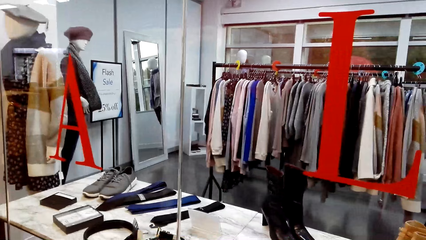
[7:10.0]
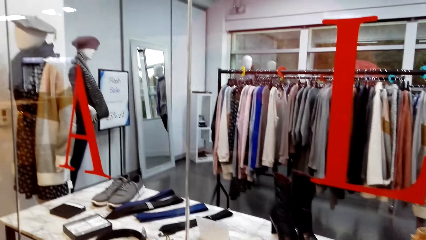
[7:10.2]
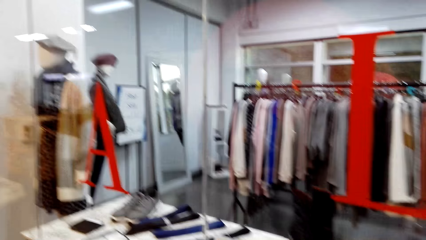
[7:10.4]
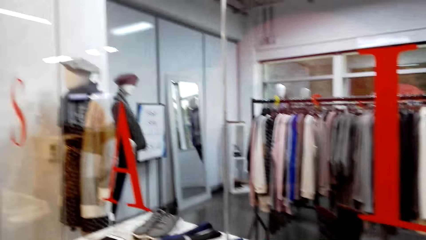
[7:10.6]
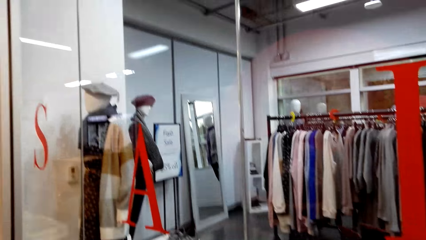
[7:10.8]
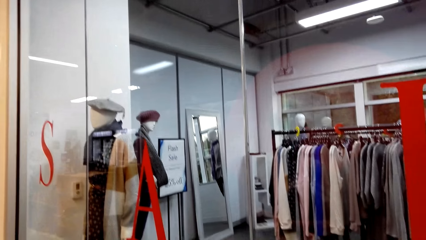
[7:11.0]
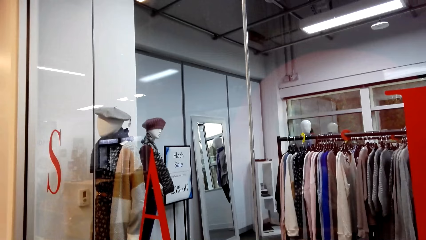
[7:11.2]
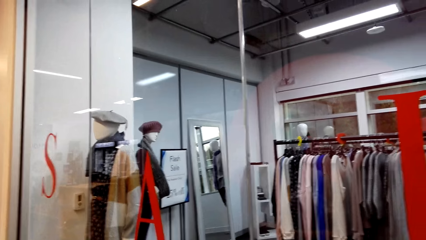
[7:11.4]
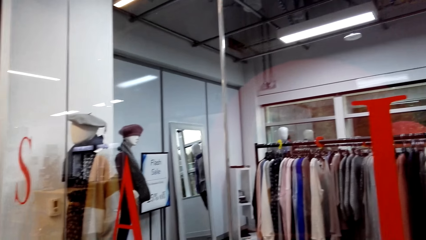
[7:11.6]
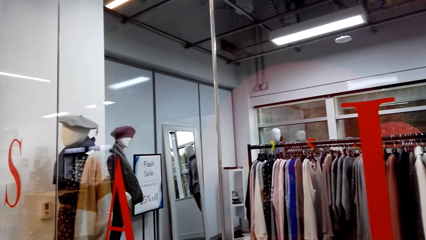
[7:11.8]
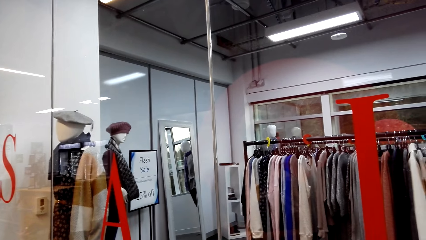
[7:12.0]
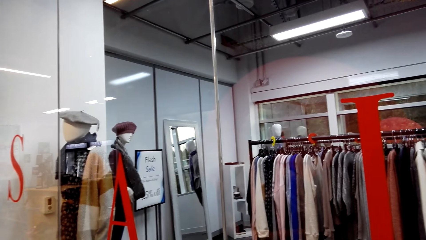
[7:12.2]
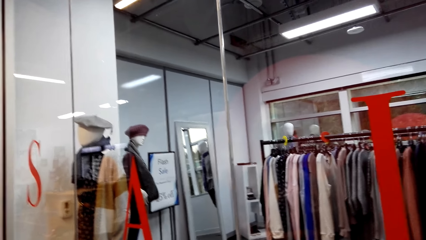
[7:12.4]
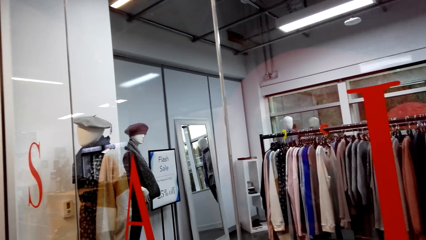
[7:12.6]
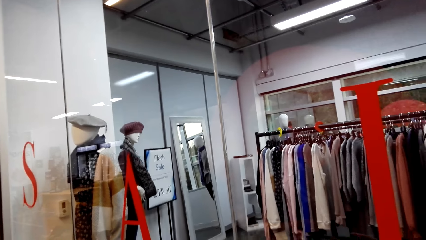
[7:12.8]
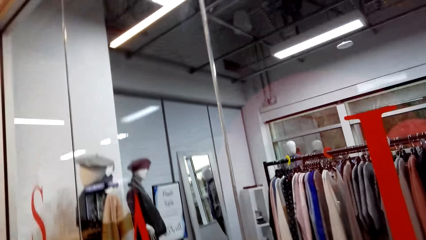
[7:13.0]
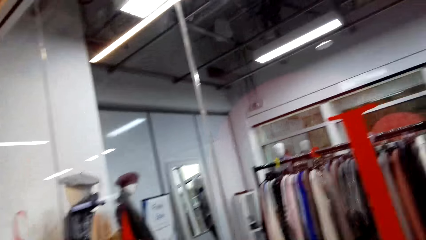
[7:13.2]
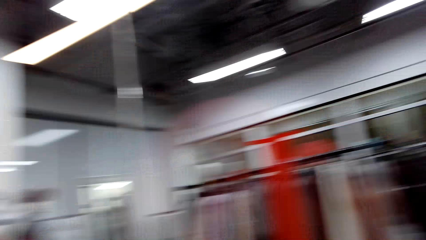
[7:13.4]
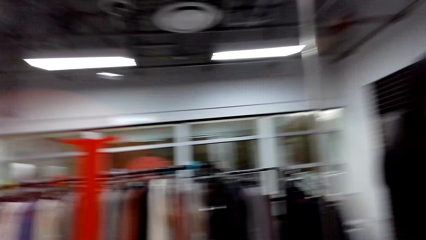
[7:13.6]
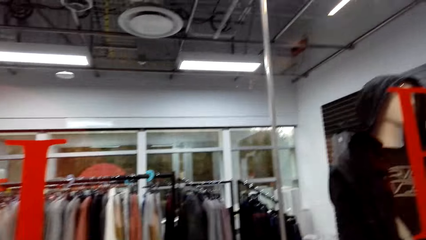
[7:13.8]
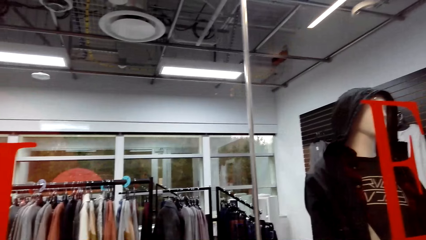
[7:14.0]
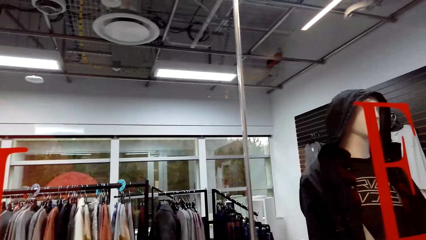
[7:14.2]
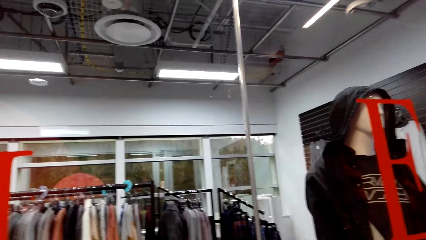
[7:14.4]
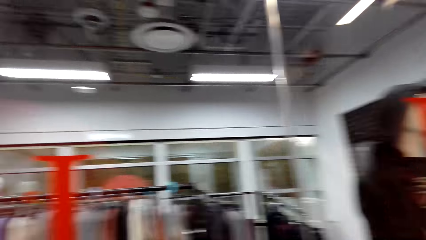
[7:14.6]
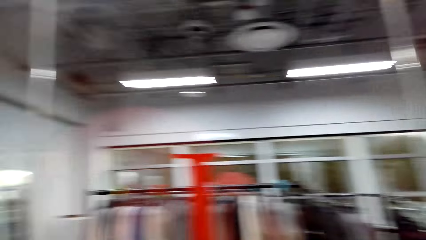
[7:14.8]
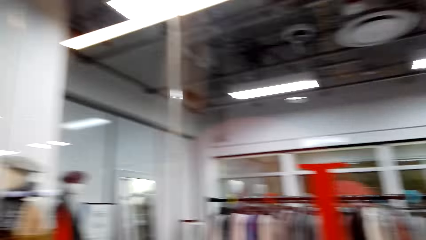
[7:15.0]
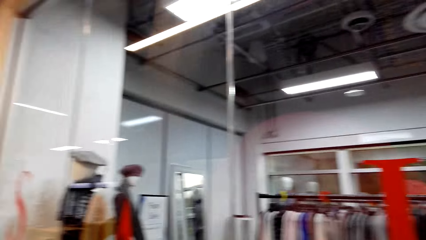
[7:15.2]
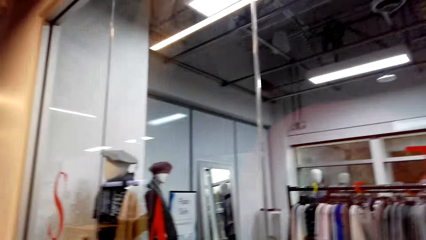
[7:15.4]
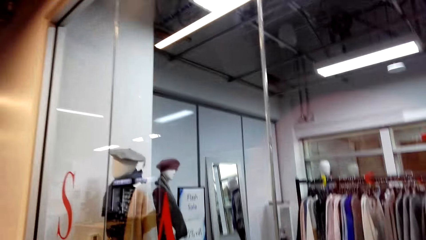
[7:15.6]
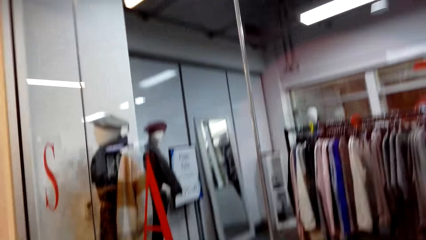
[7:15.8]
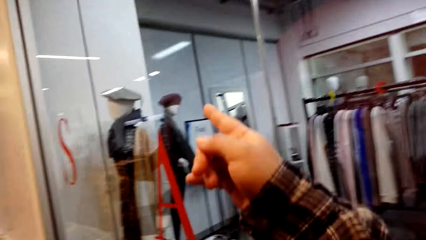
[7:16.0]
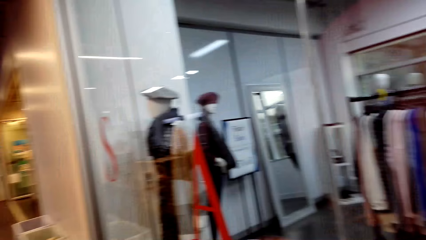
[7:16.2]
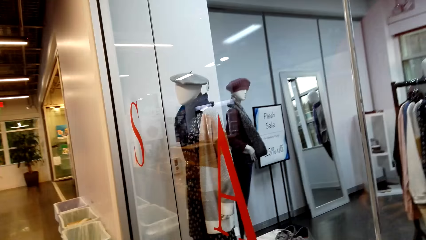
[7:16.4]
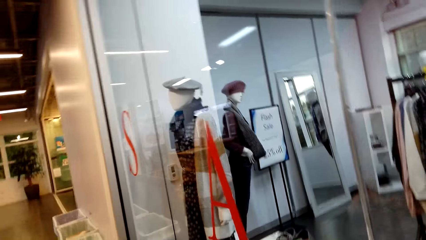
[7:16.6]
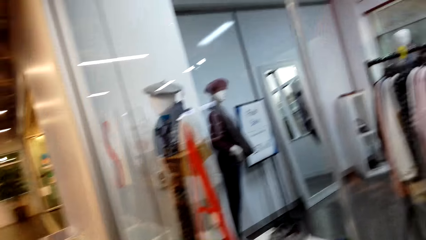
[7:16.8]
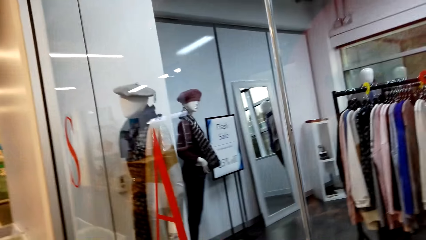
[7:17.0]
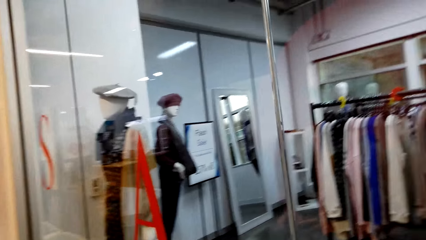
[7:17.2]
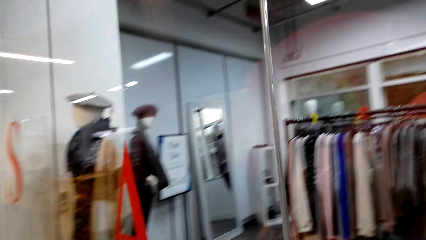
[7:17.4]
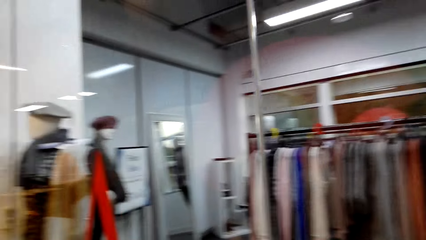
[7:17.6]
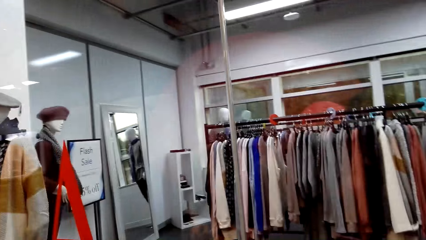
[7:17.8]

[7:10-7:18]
The camera wearer looks around.

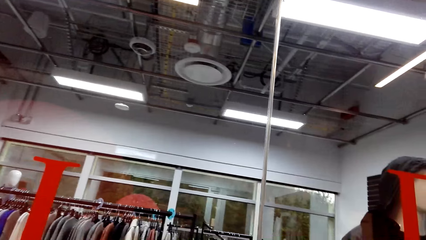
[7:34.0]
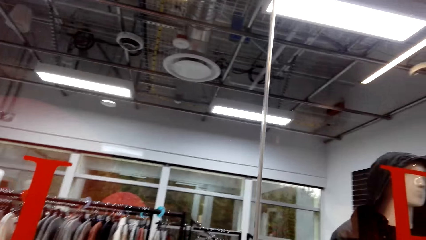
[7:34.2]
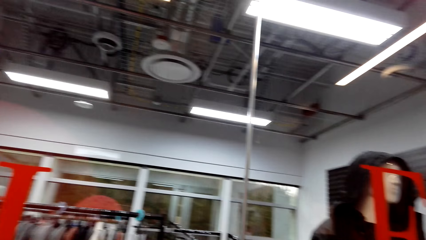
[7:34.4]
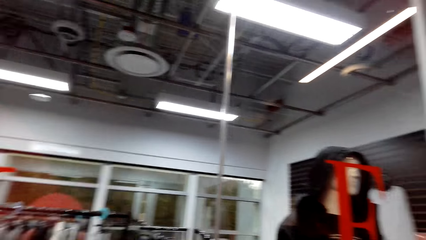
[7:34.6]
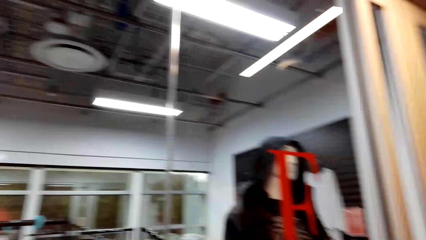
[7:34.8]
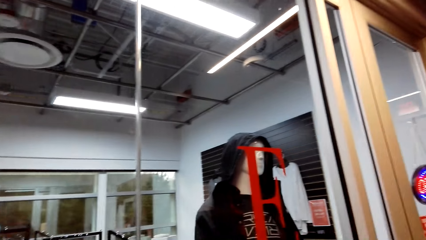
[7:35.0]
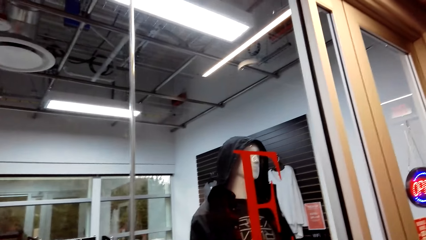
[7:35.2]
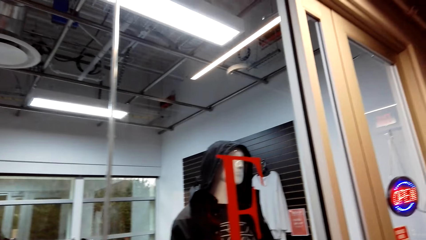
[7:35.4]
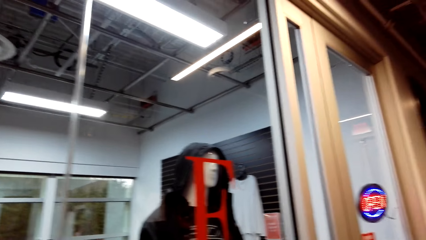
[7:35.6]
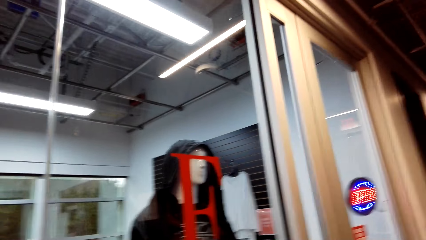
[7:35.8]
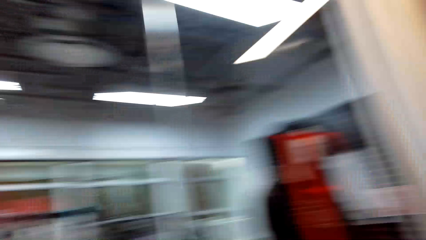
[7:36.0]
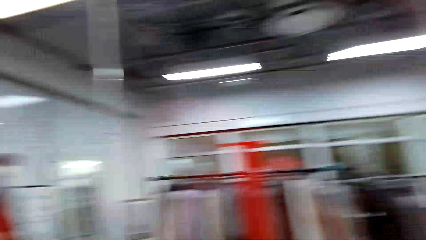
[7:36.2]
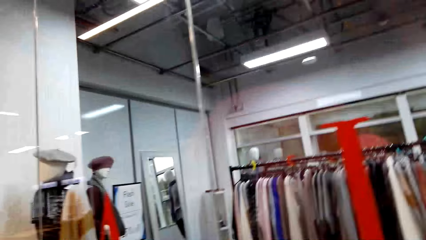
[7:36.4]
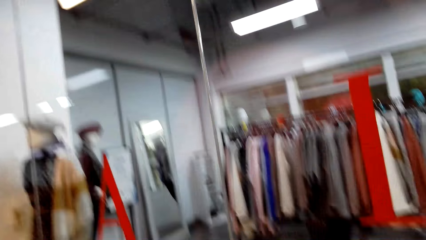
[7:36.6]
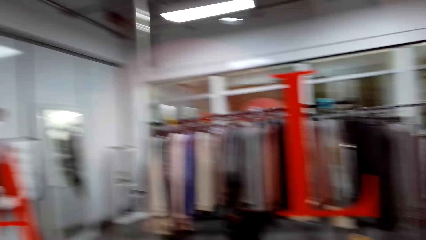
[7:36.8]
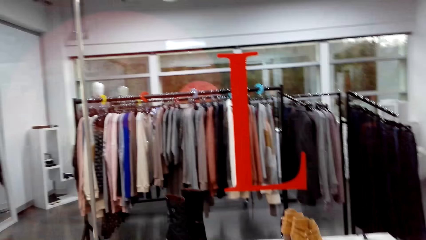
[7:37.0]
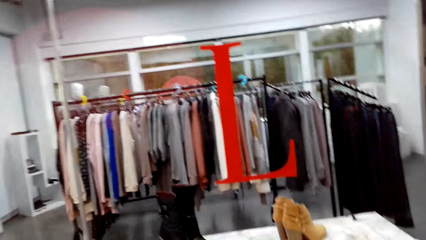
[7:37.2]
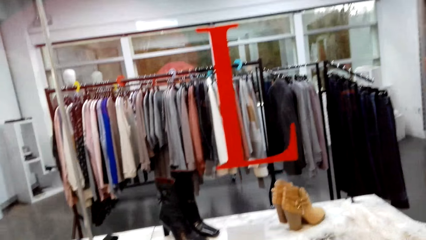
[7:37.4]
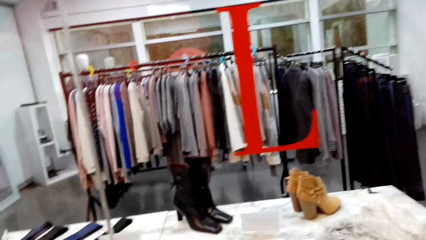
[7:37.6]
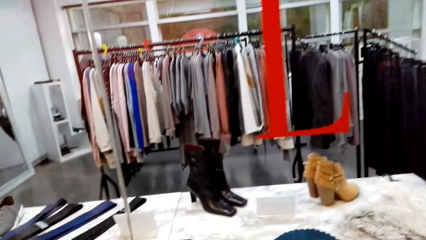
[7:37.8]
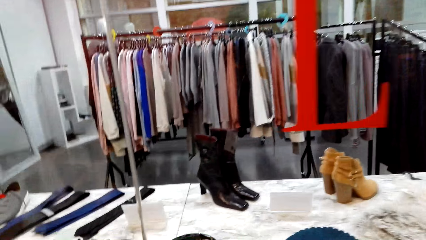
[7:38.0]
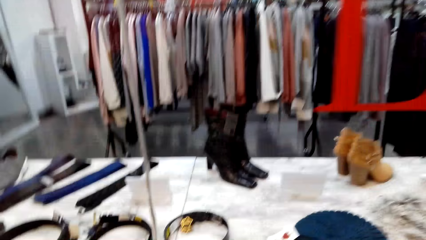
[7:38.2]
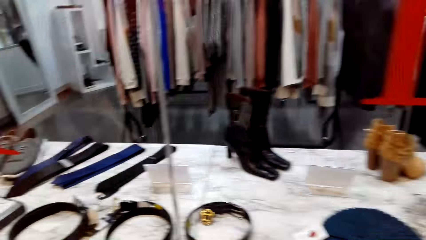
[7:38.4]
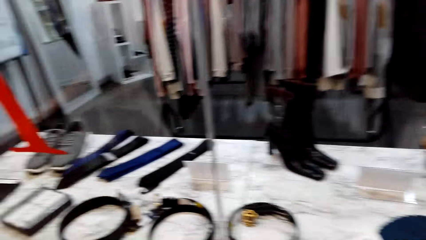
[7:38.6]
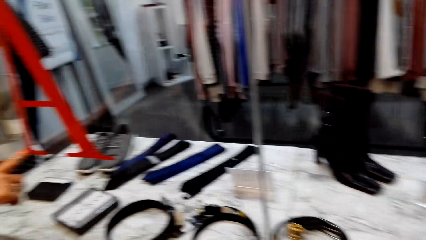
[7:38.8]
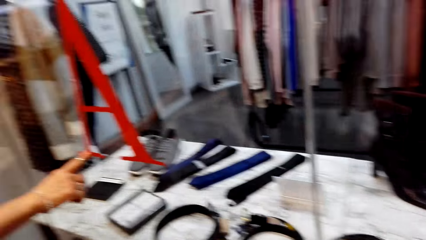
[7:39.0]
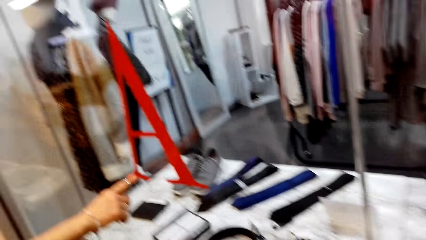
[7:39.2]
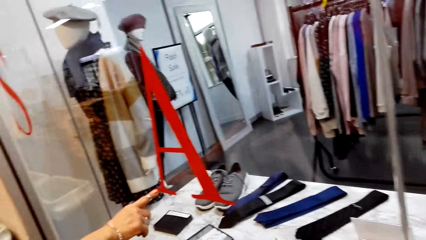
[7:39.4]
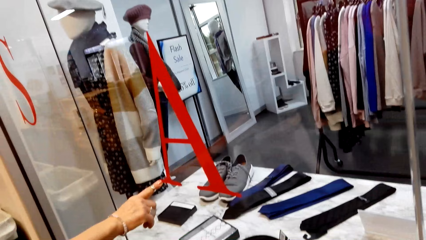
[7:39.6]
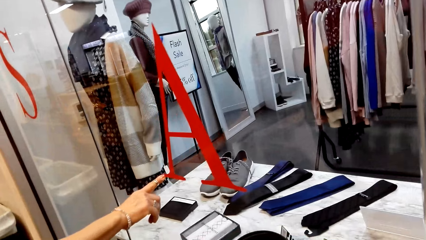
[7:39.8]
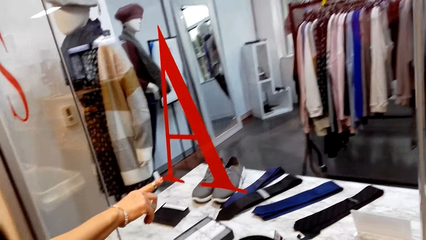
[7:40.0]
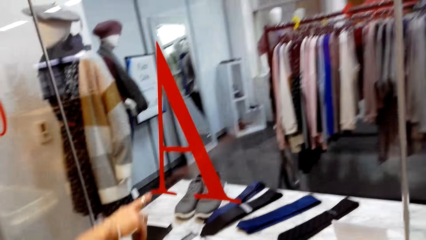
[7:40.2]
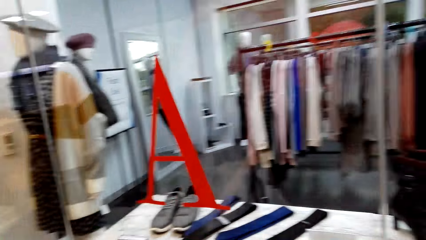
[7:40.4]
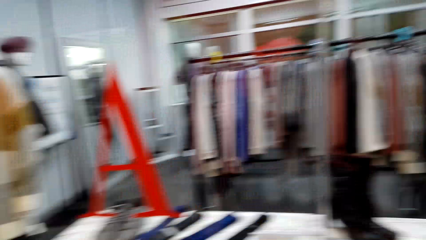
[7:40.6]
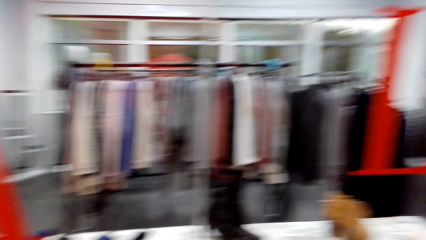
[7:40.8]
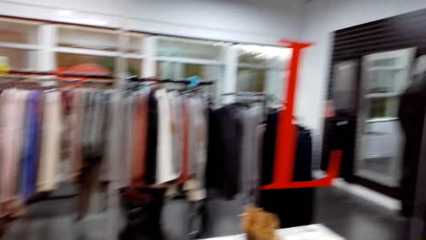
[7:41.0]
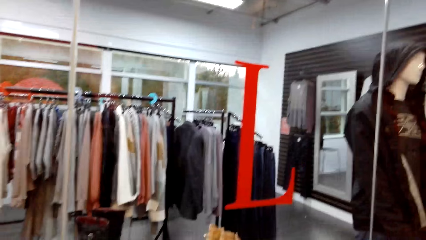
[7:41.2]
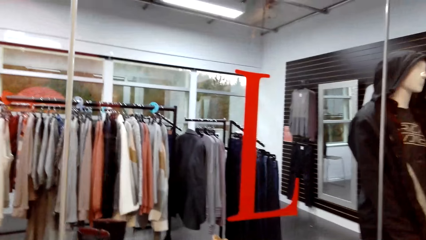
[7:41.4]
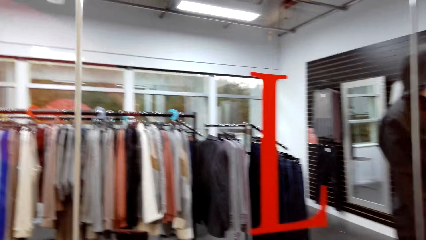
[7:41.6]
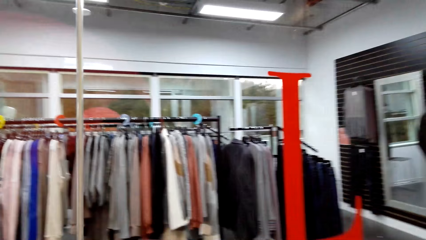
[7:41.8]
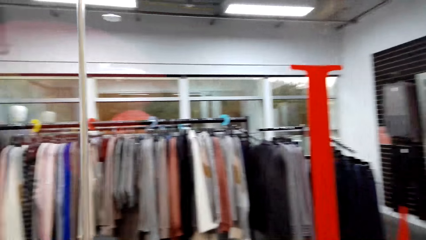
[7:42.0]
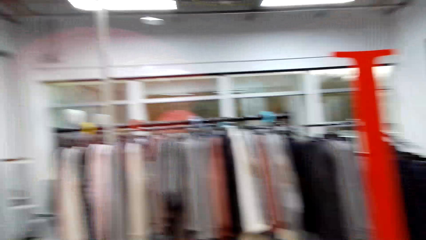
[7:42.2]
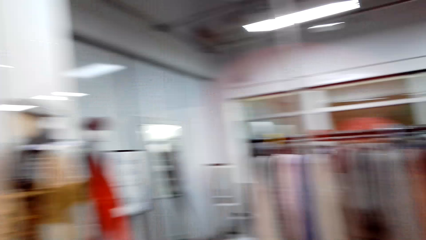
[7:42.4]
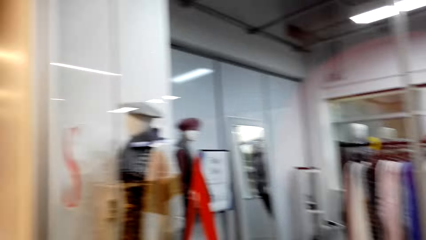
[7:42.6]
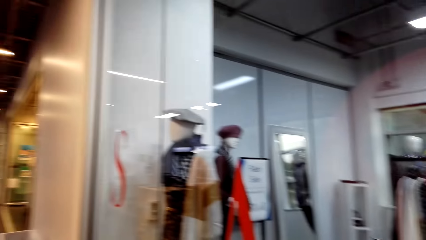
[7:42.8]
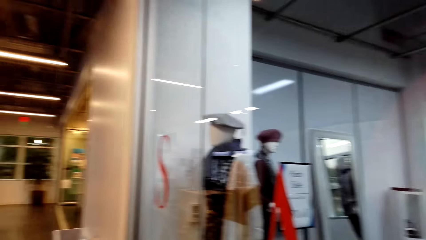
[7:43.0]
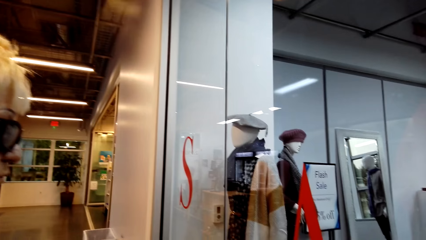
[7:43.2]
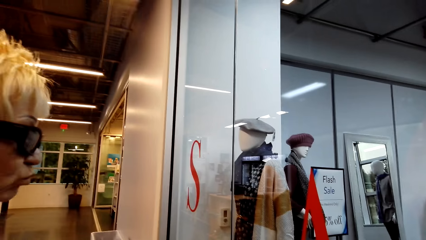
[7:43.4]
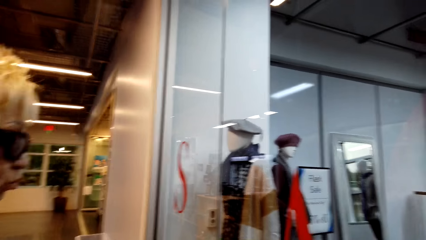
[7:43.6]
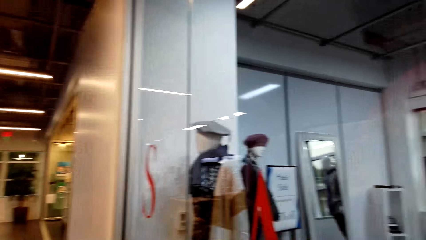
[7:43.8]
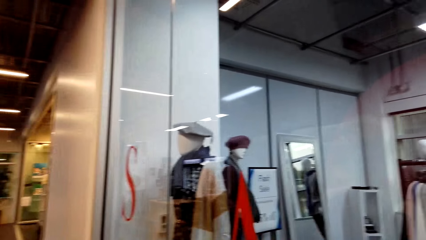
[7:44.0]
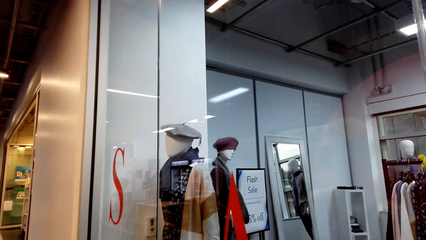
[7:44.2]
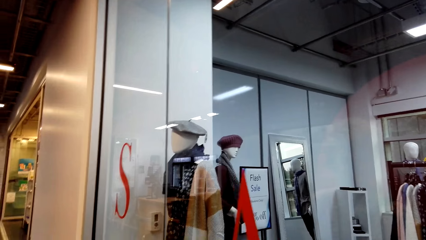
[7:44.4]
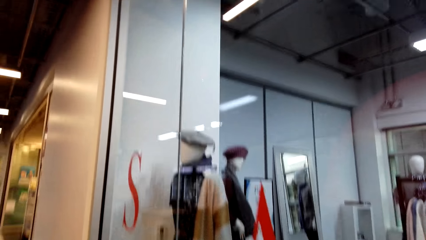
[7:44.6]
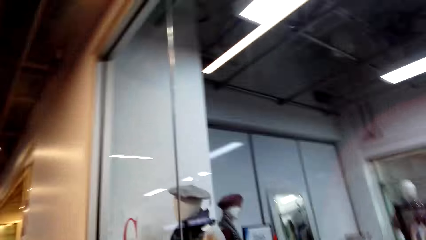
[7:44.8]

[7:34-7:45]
The camera wearer looks around. They dialogue with a woman. The camera wearer looks around.
